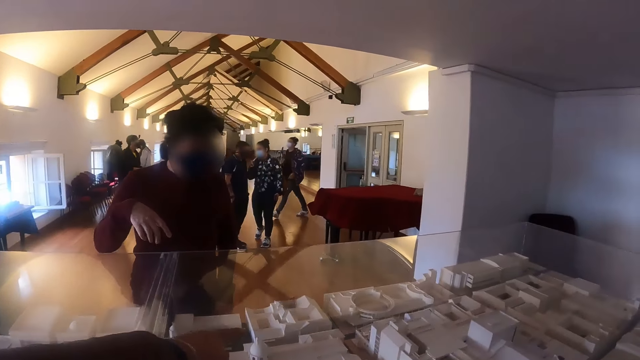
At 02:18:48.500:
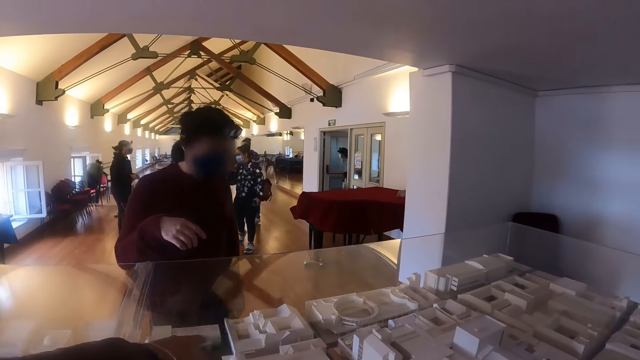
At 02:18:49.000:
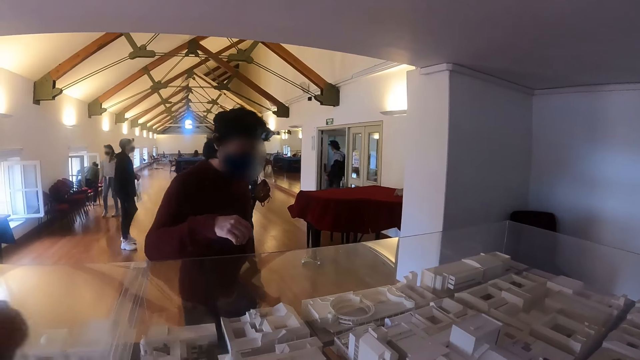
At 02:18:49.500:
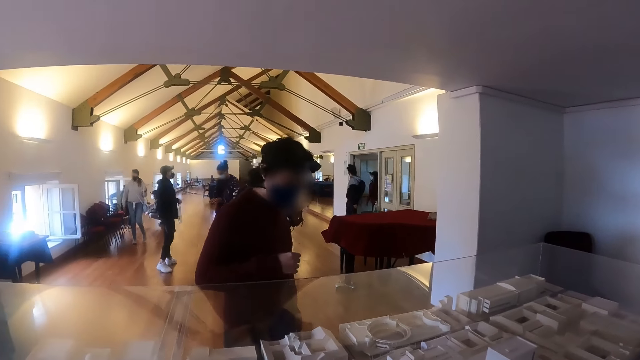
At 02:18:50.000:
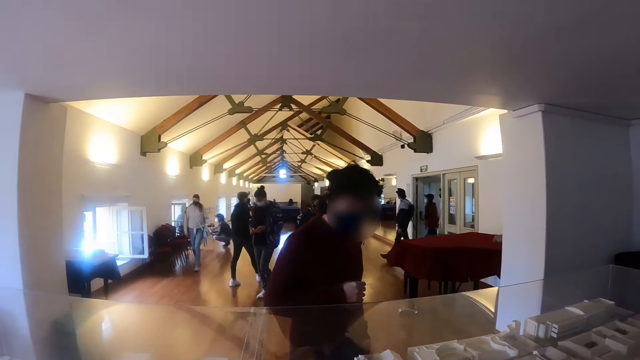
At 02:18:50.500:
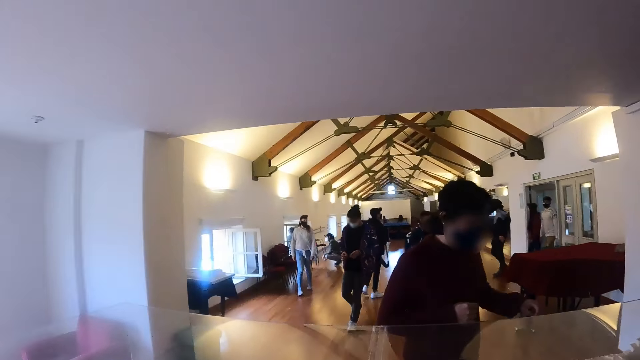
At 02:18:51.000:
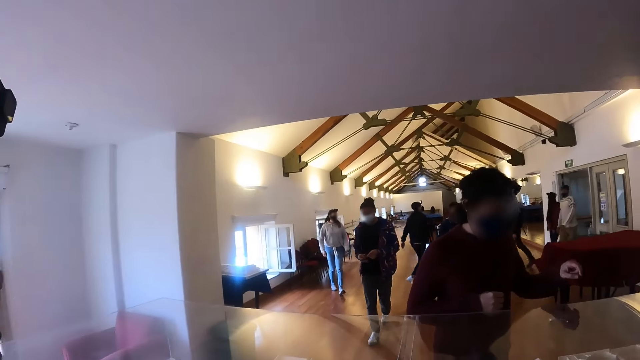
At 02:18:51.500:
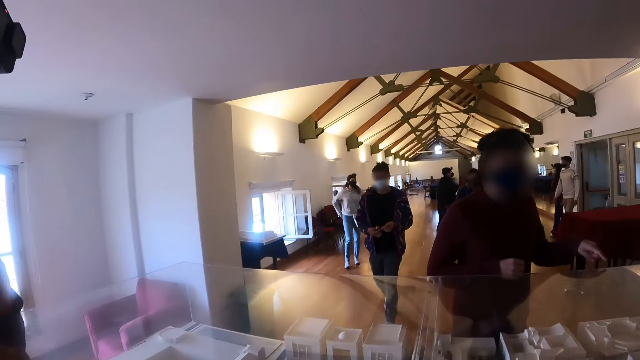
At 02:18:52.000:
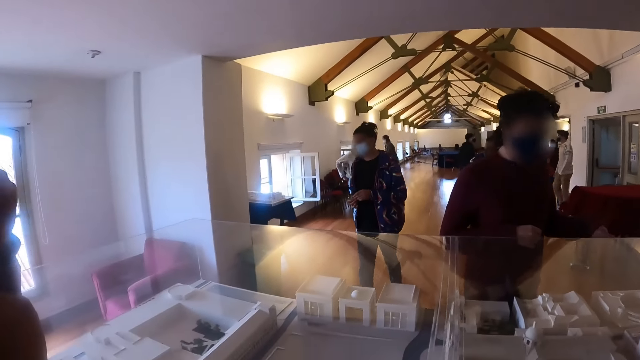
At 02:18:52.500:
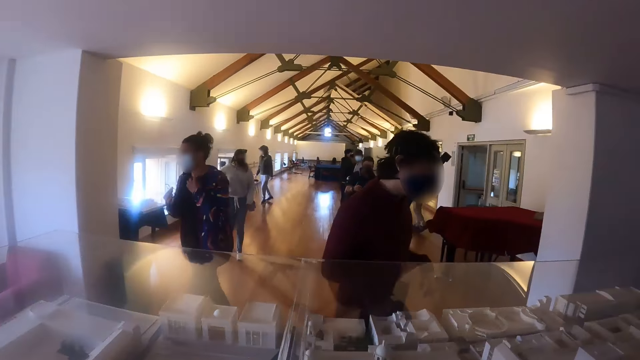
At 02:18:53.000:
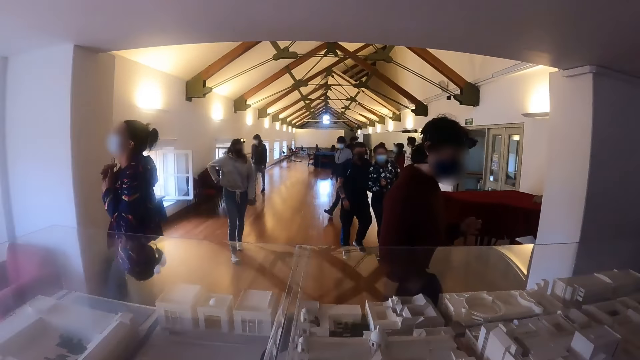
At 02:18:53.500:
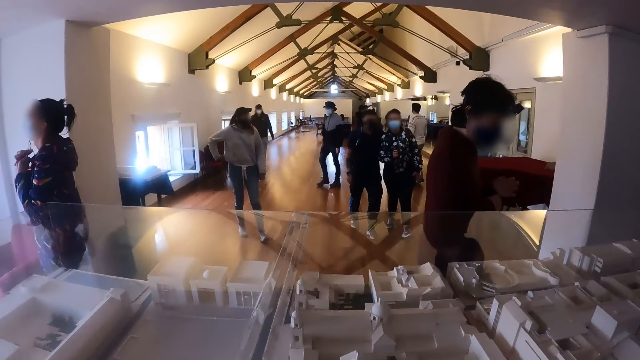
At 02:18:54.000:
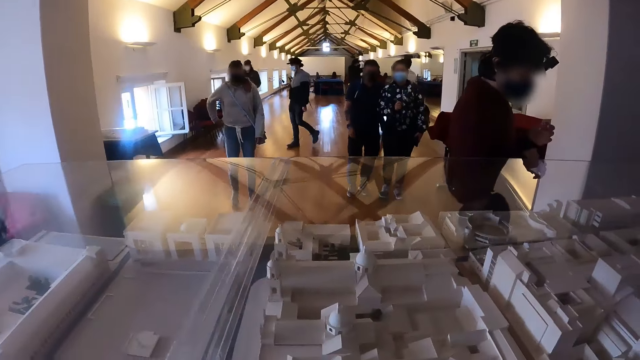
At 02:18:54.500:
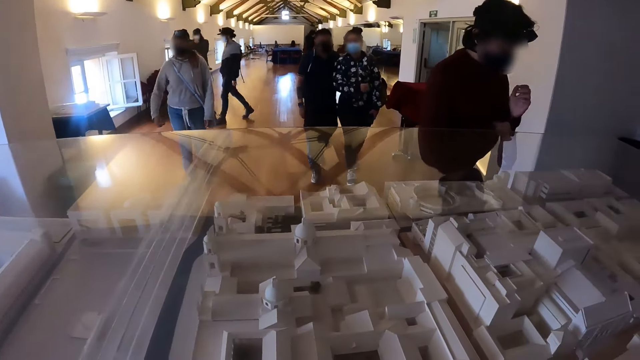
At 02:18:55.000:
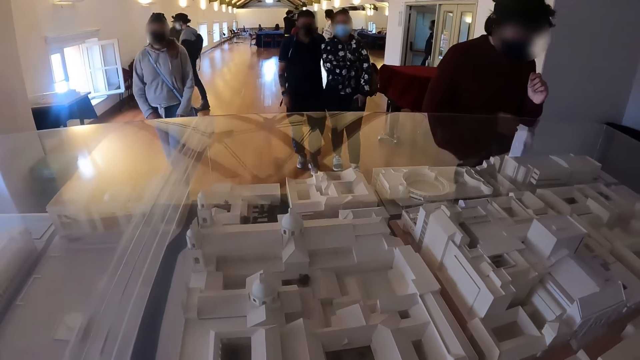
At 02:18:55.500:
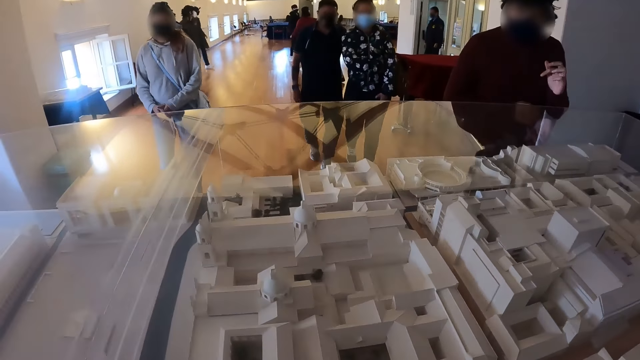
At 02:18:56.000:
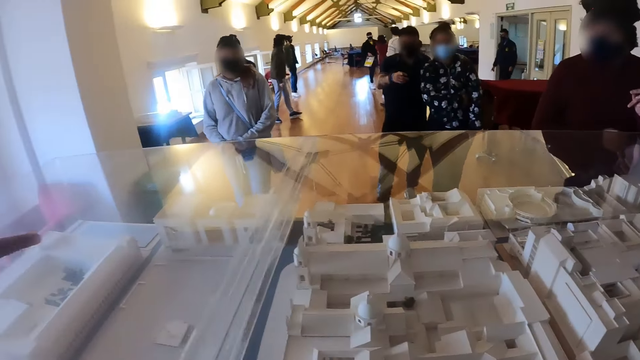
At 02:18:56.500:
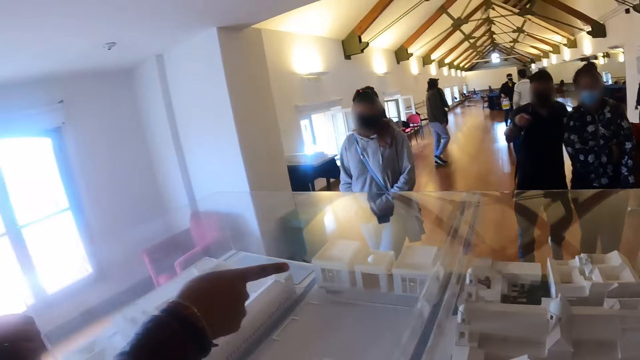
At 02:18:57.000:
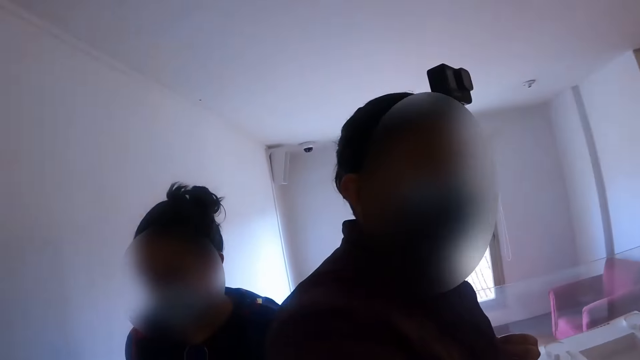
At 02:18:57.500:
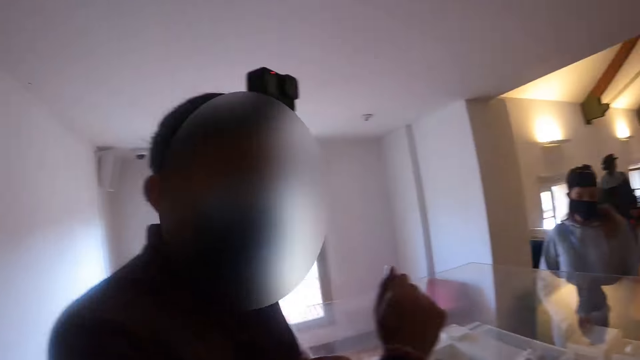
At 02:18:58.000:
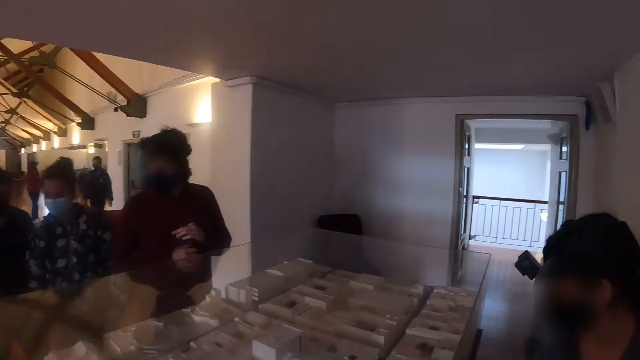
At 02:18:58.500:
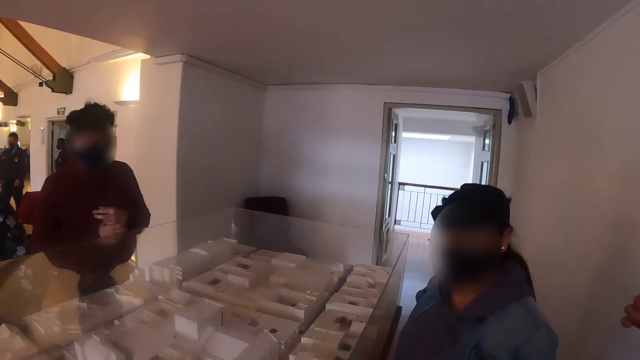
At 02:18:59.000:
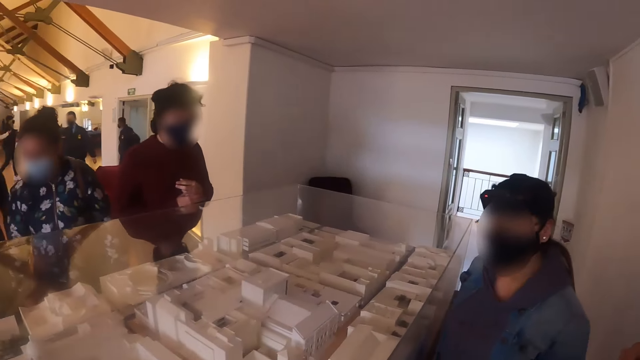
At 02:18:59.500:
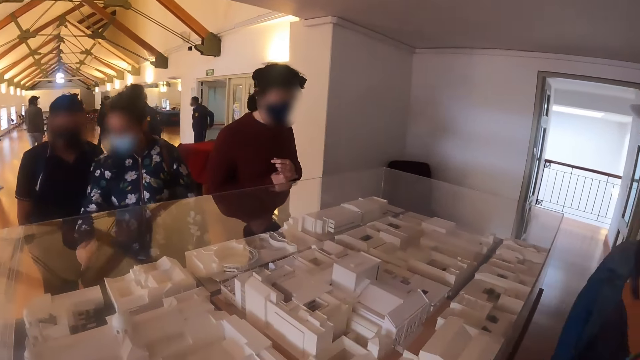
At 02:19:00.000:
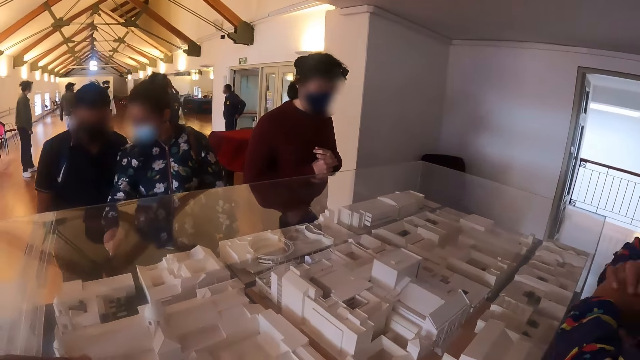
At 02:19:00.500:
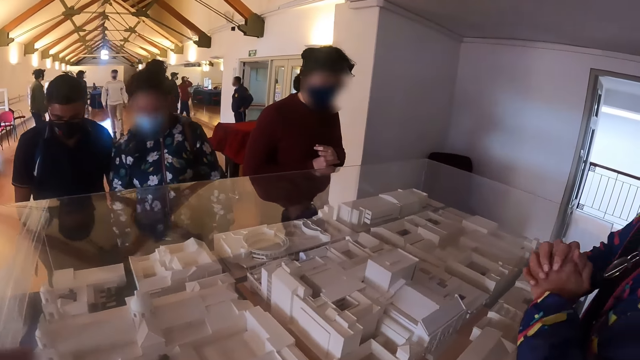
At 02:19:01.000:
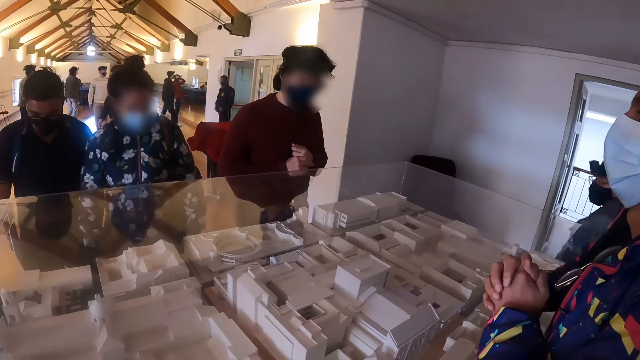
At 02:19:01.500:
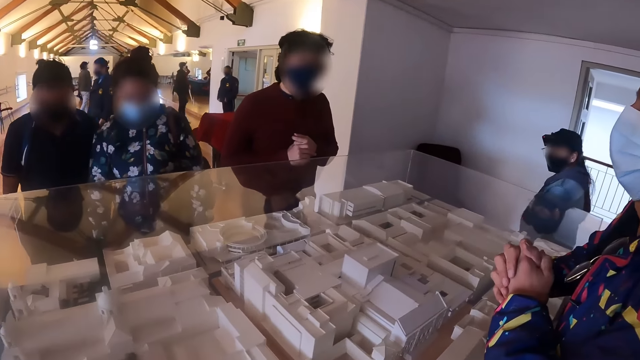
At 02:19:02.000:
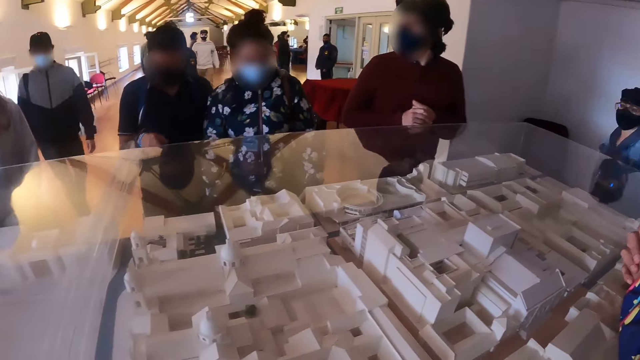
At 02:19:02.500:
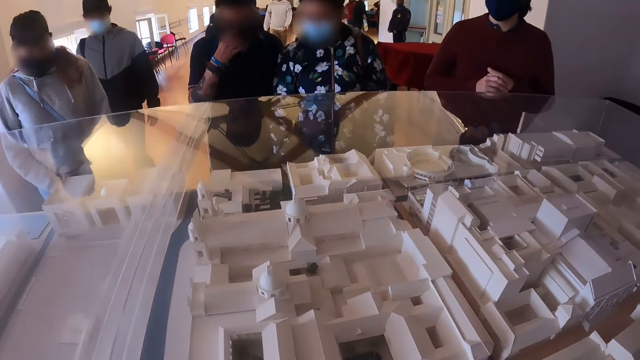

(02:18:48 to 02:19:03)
The camera wearer interacts. They stare at the table. They interact. They stare at the table.

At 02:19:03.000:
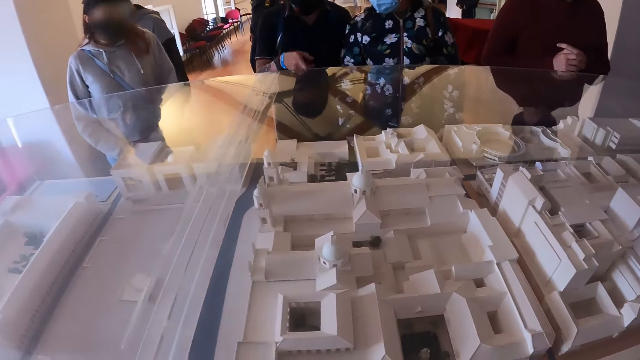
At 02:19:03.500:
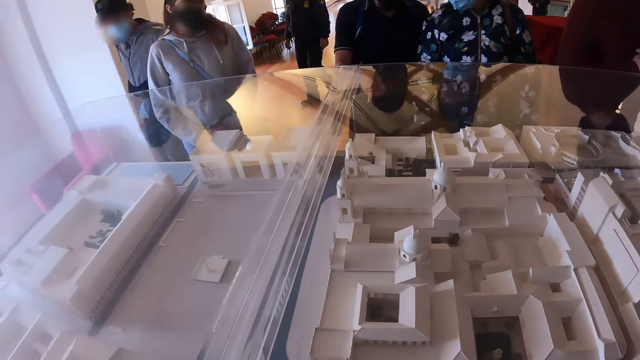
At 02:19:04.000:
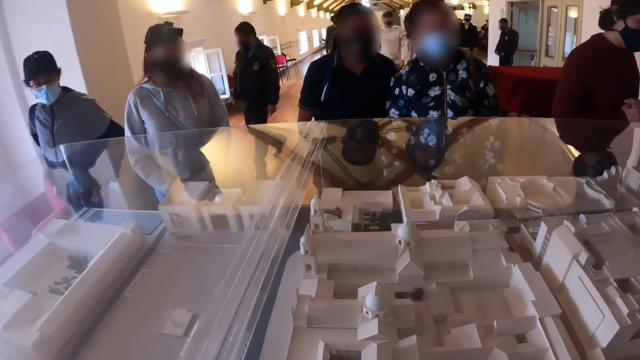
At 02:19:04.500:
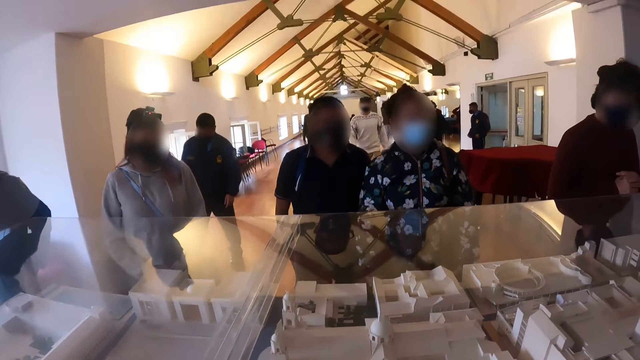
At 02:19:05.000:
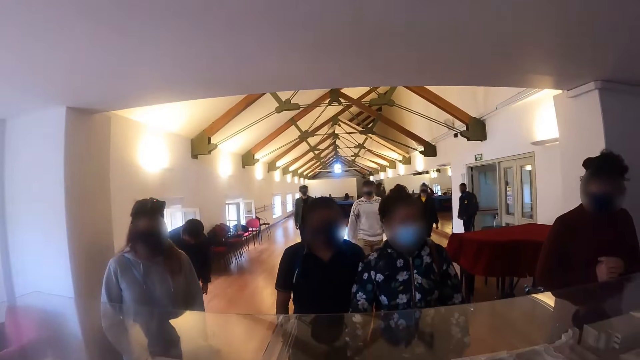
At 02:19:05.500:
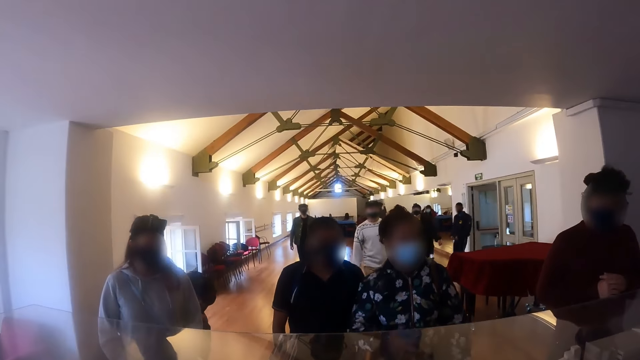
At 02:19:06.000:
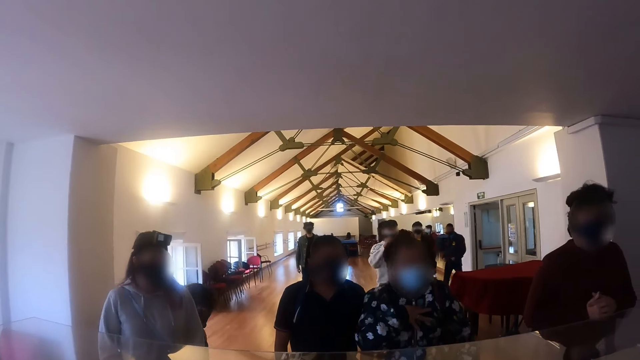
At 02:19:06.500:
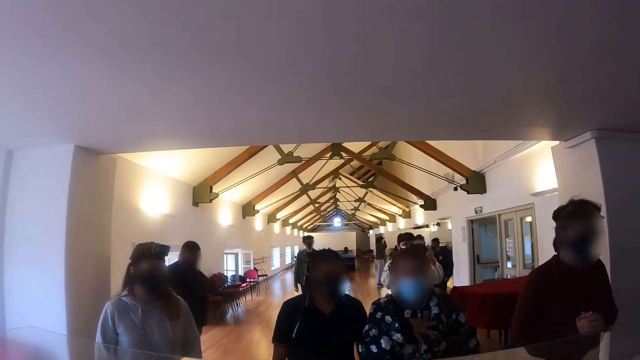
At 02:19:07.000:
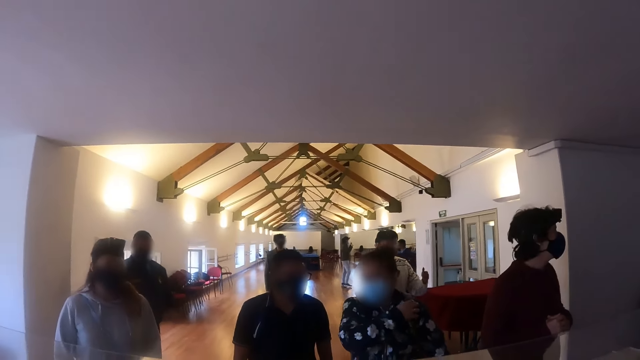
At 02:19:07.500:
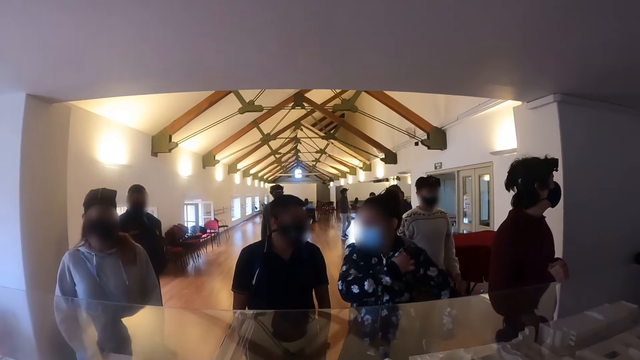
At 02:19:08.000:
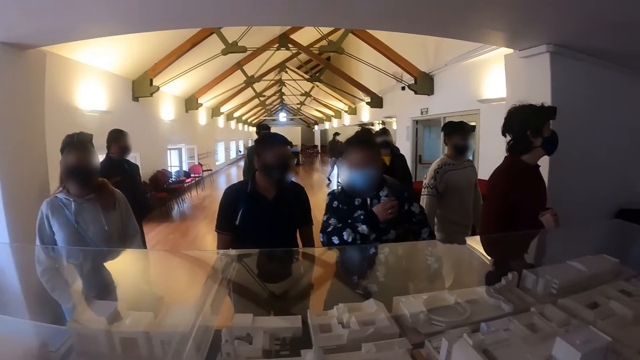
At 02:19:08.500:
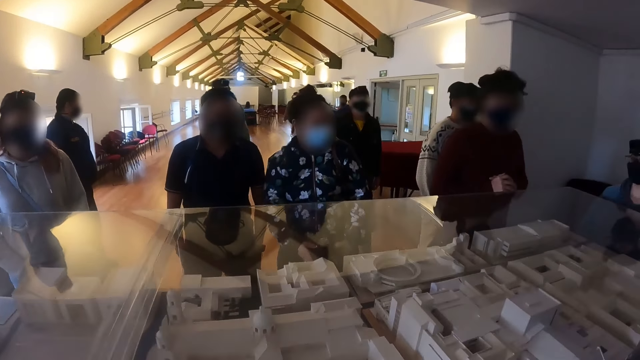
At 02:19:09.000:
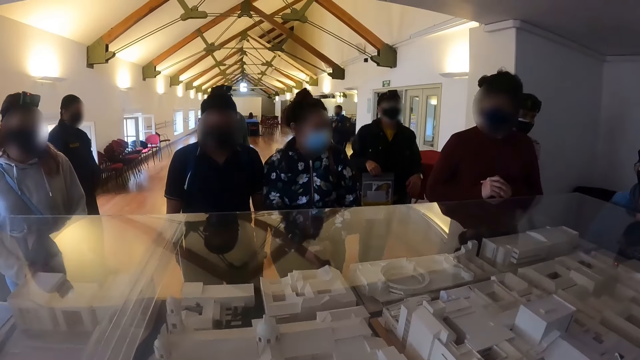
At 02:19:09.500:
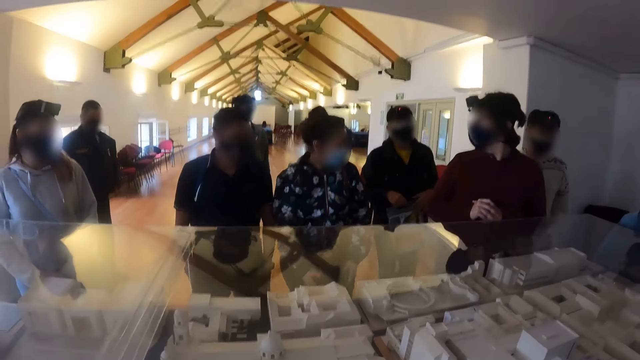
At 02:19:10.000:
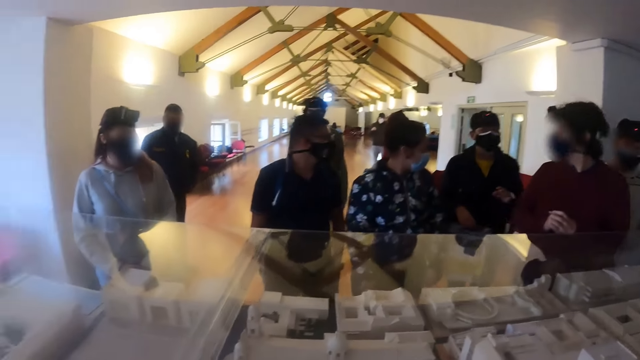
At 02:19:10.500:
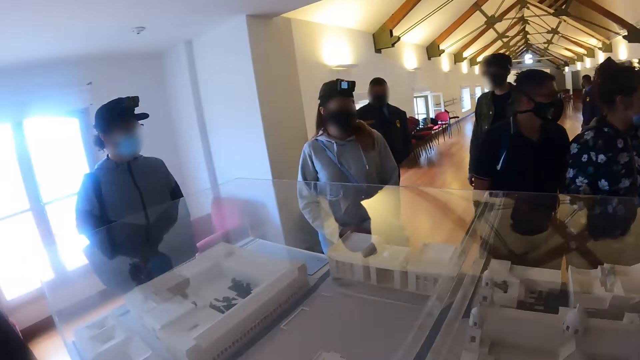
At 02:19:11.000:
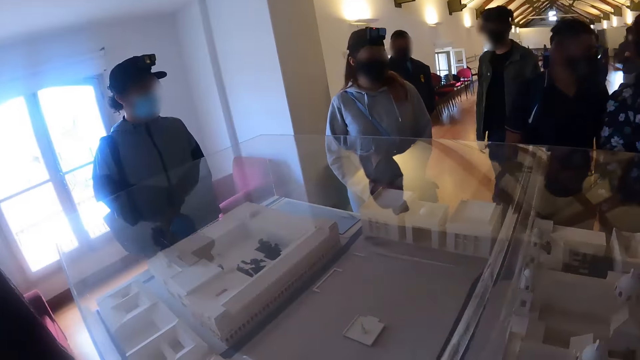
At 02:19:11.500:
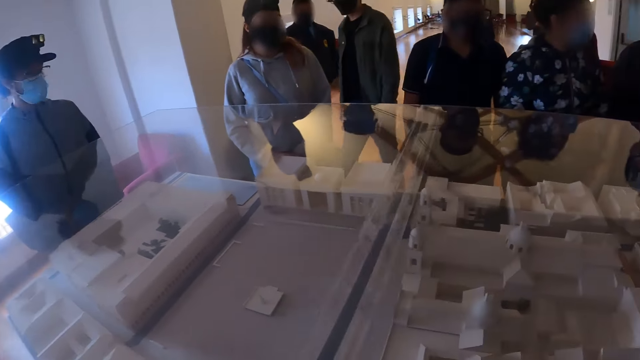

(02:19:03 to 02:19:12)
The camera wearer looks around the table.
